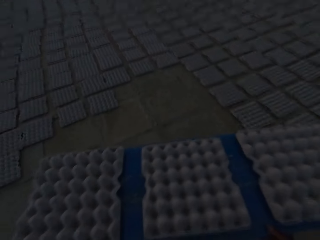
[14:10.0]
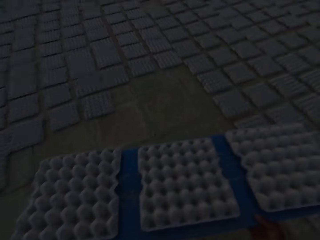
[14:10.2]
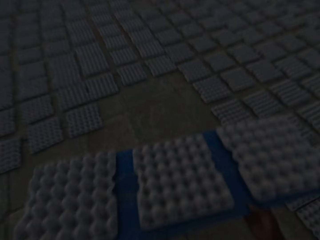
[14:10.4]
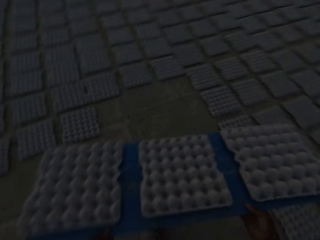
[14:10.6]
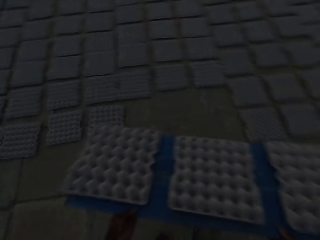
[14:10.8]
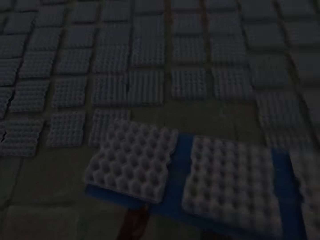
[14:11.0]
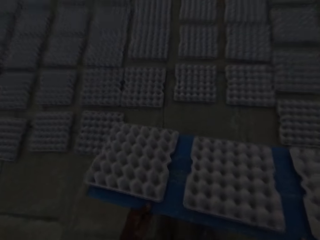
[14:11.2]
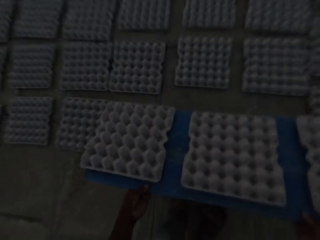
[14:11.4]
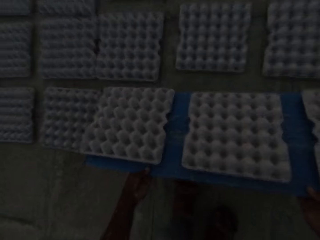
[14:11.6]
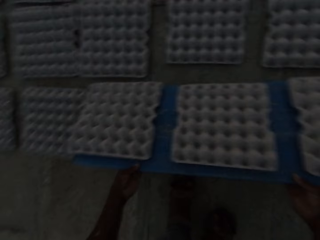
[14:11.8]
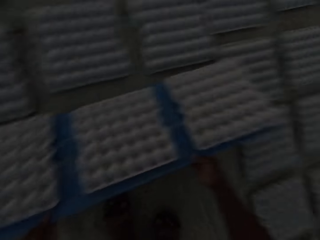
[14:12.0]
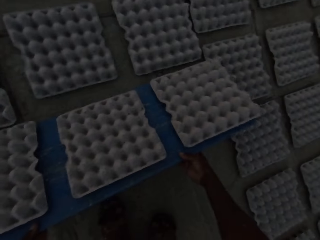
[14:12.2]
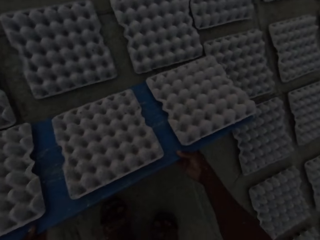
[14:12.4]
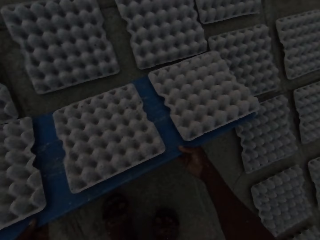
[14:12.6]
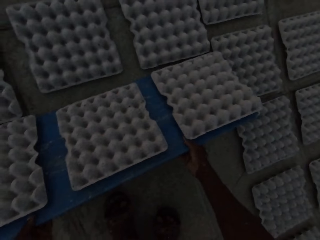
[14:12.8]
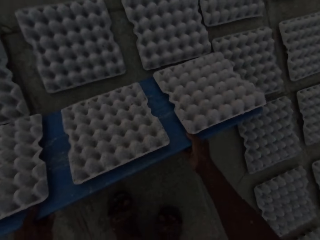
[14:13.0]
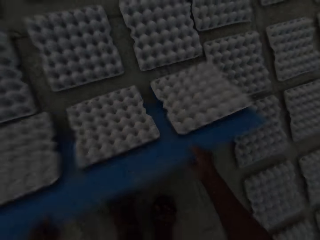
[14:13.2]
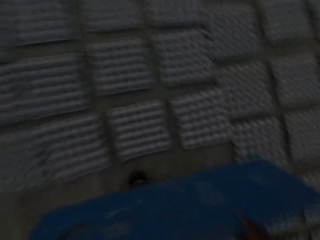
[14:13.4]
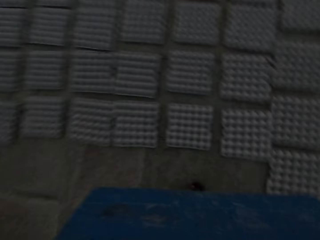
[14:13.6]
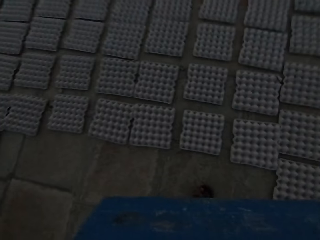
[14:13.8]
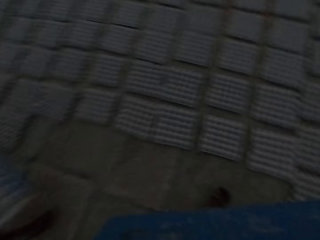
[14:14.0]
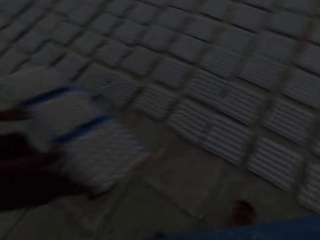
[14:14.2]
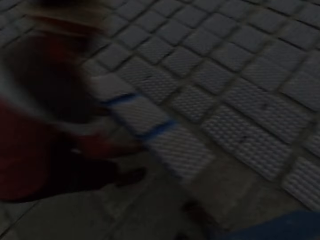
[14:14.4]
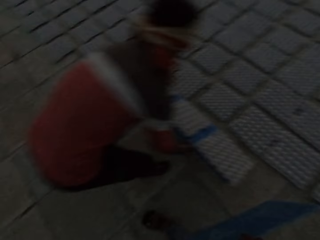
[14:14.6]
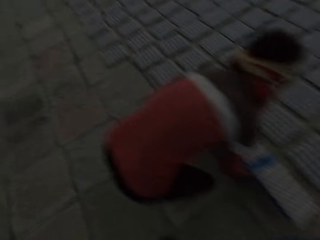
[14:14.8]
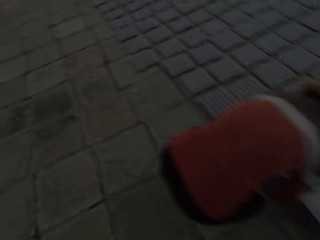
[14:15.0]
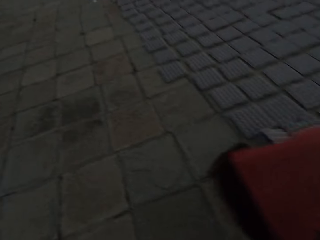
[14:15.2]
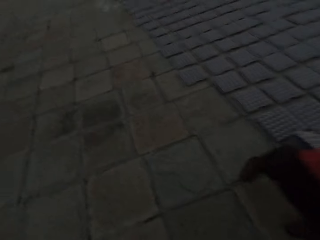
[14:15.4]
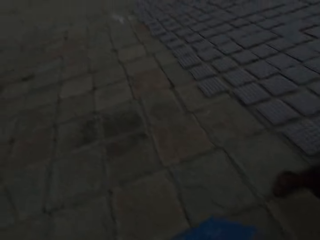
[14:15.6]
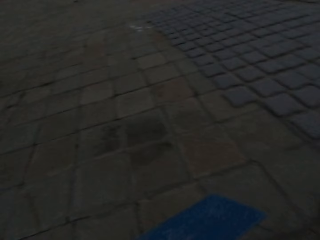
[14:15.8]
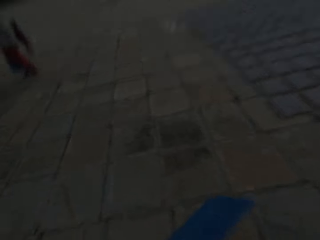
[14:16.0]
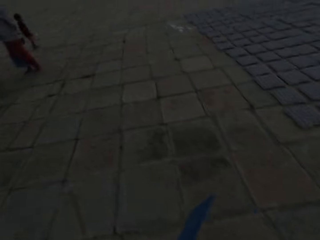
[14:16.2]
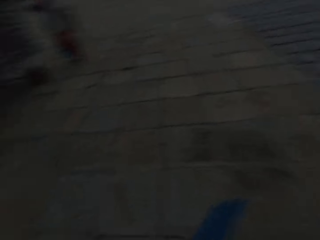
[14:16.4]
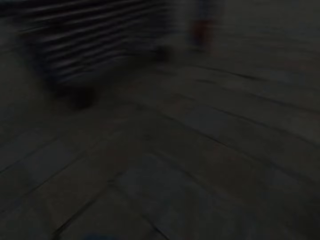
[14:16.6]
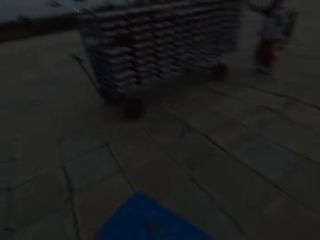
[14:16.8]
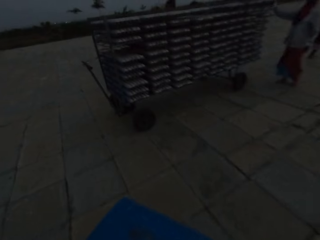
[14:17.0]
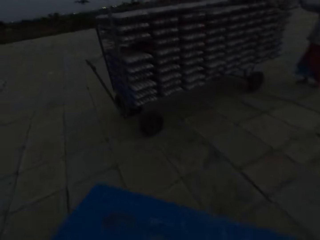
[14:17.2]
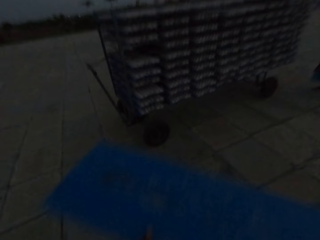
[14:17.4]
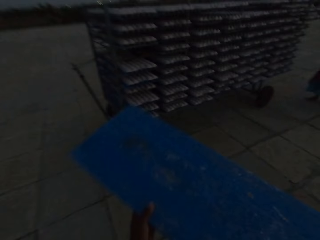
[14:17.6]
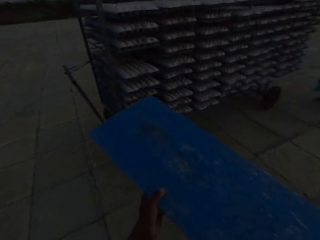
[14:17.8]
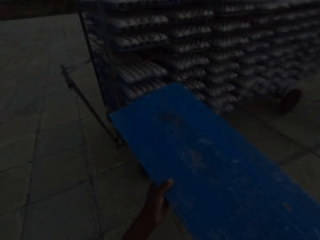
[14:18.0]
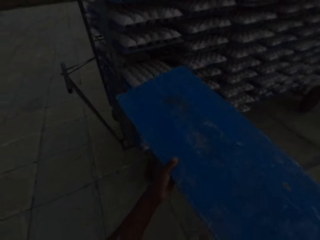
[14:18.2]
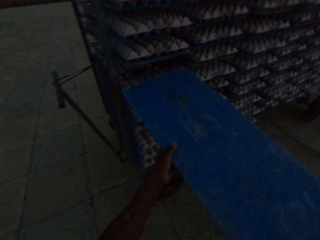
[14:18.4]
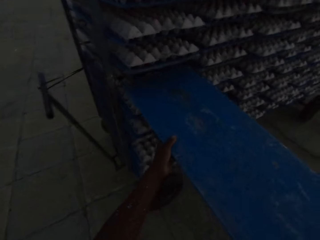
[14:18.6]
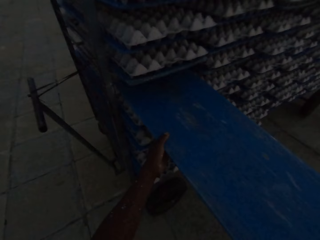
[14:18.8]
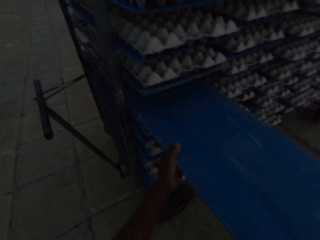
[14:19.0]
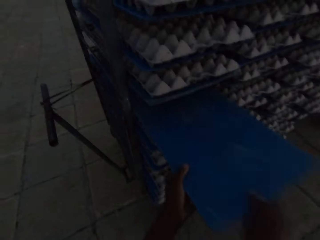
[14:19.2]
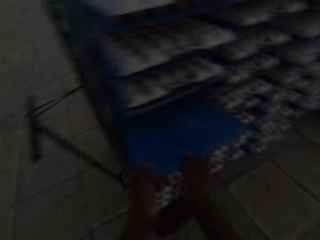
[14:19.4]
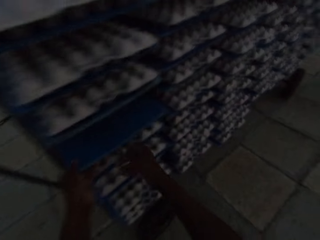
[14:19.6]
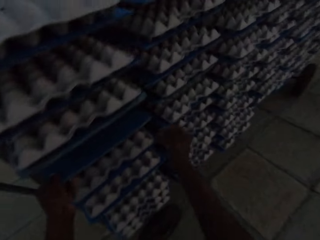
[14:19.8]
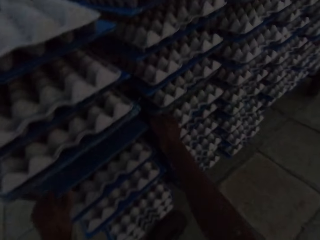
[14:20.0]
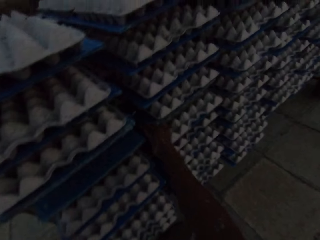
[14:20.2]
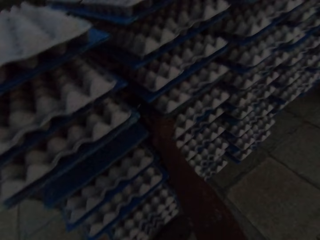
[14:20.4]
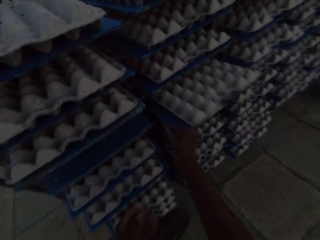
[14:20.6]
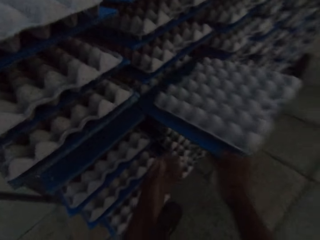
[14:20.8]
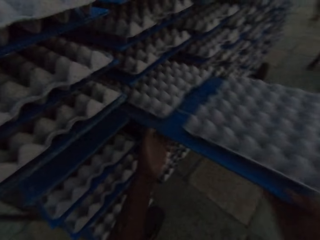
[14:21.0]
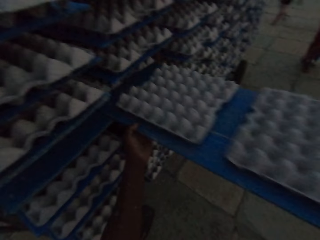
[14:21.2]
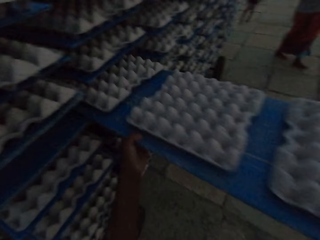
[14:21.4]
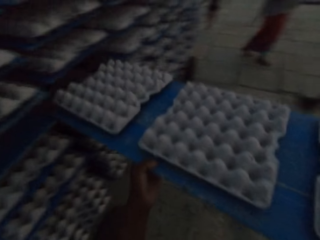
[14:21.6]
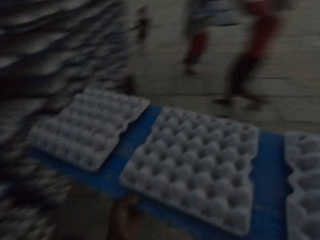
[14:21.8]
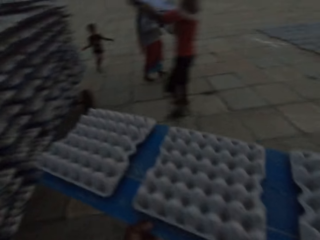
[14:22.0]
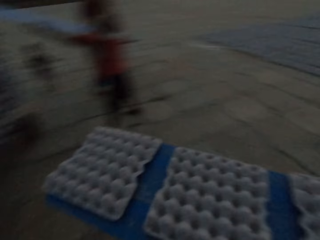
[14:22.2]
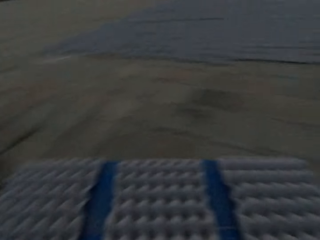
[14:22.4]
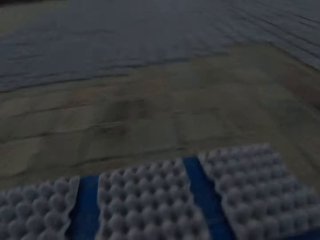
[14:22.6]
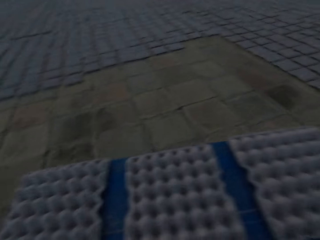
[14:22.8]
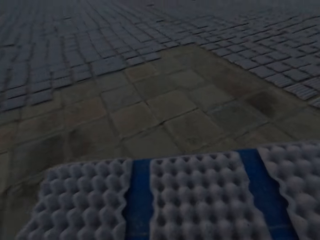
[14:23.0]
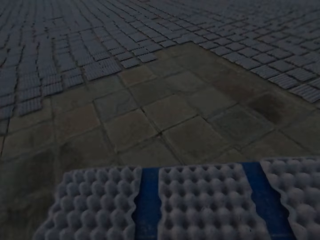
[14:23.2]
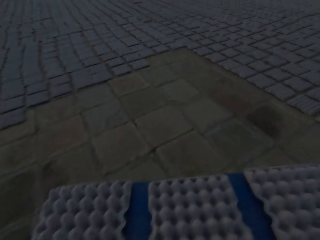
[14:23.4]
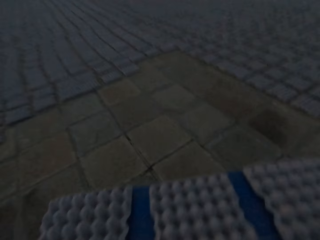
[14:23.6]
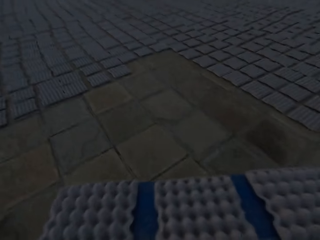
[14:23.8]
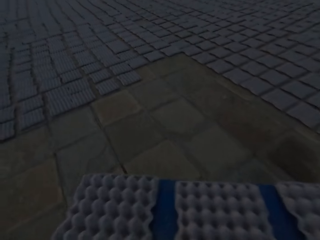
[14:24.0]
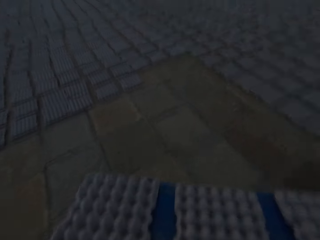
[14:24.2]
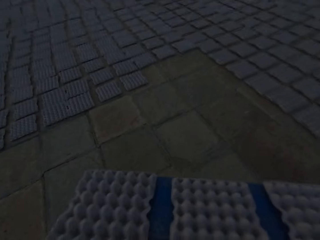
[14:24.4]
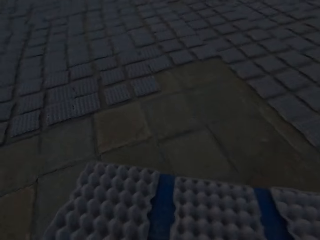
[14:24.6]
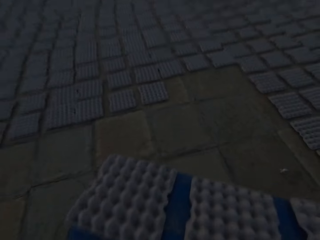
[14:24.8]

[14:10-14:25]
The camera wearer puts some egg trays on the floor with the plastic sheet in both hands. He pulls the board and walks towards the stand with the board. The man puts a plastic rack on the floor with both hands. The camera wearer interacts with the man. A woman touches the rack on the trolley with her right hand. The camera wearer puts the plastic sheet on the rack on the trolley with both hands. He puts the board in the stand. He pulls a plastic sheet from the rack on the trolley with his right hand. He takes the board with the crates from the stand. He holds the plastic sheet with both hands. A boy interacts with the woman. The camera wearer walks with the board of crates.

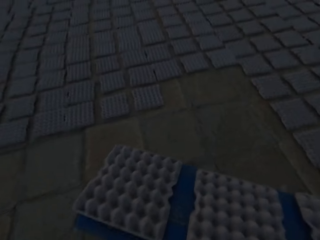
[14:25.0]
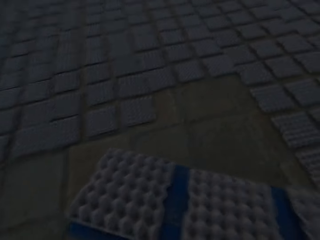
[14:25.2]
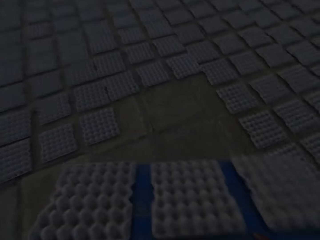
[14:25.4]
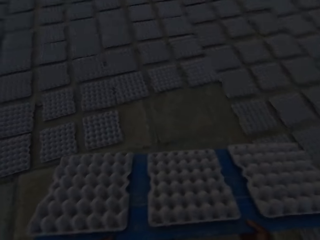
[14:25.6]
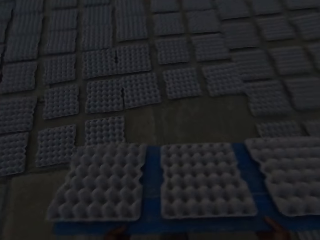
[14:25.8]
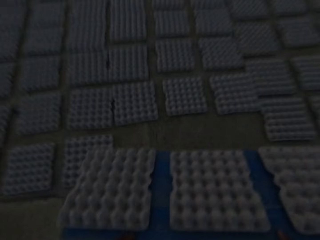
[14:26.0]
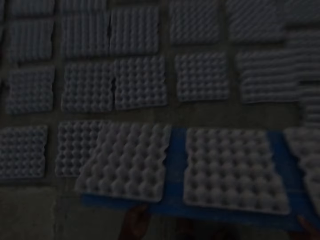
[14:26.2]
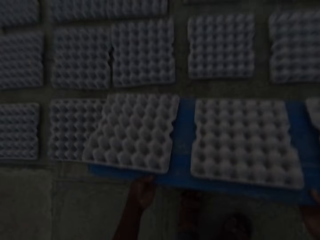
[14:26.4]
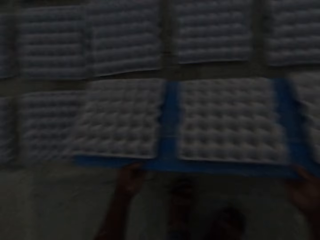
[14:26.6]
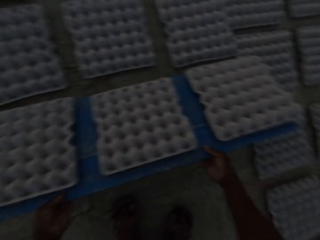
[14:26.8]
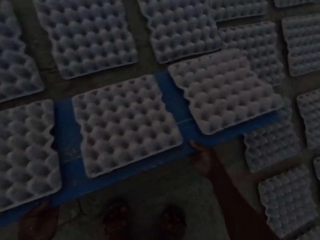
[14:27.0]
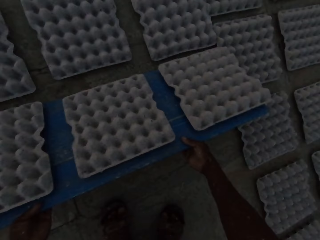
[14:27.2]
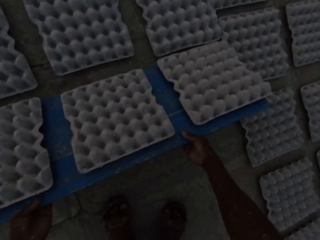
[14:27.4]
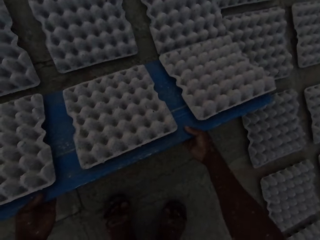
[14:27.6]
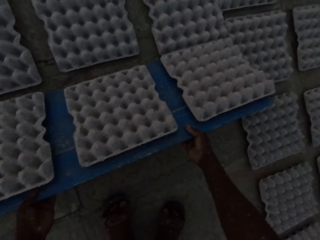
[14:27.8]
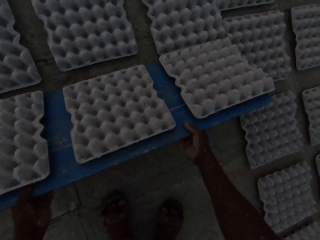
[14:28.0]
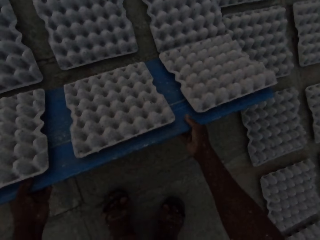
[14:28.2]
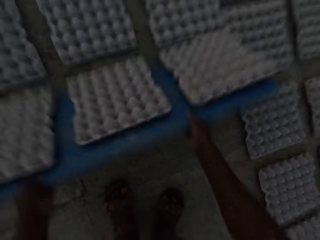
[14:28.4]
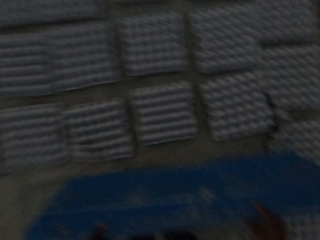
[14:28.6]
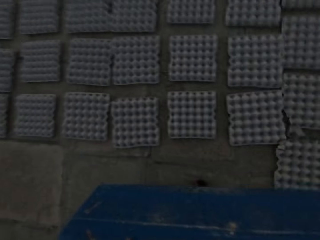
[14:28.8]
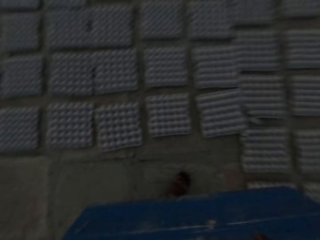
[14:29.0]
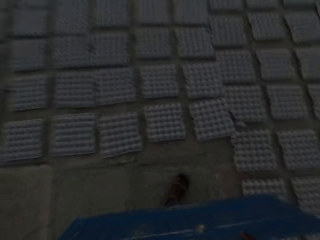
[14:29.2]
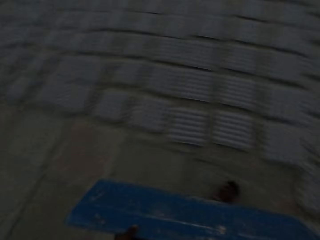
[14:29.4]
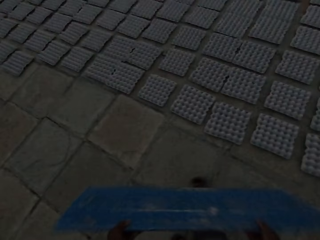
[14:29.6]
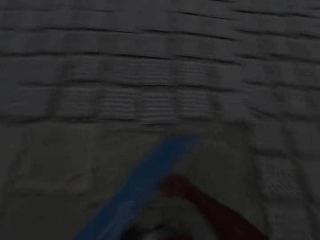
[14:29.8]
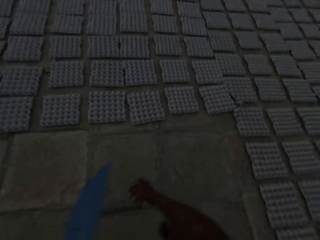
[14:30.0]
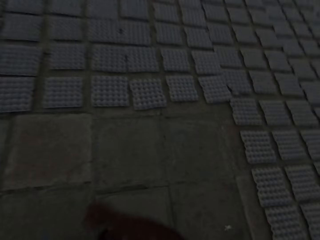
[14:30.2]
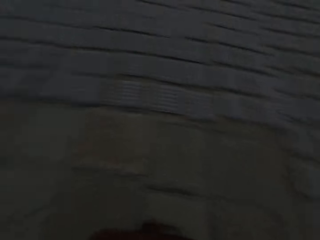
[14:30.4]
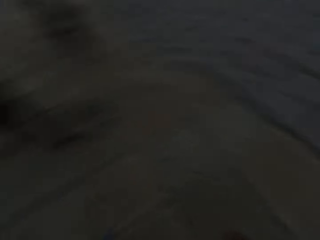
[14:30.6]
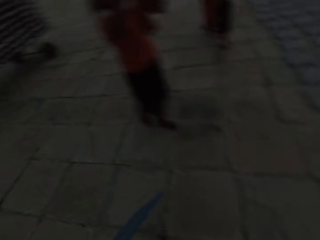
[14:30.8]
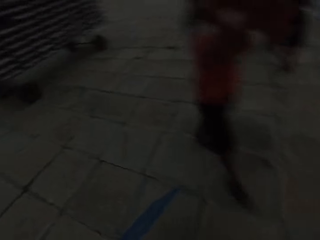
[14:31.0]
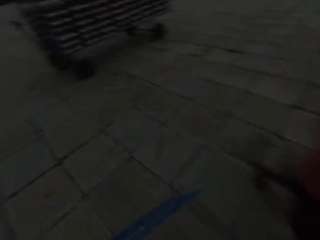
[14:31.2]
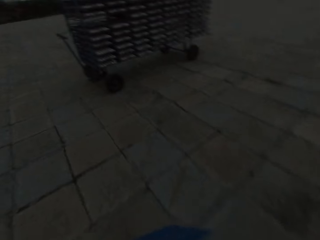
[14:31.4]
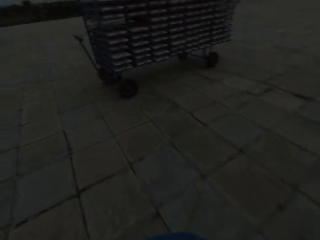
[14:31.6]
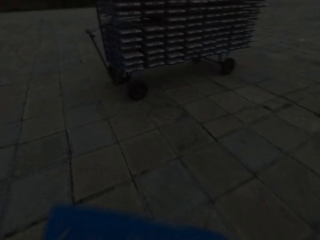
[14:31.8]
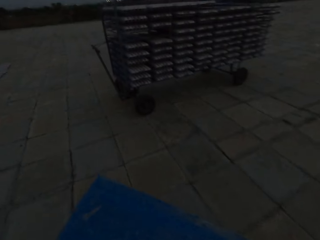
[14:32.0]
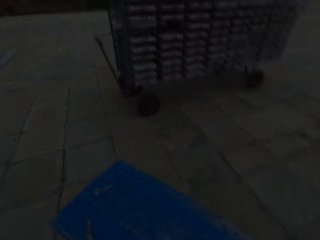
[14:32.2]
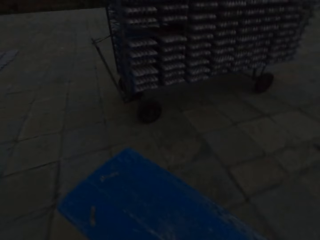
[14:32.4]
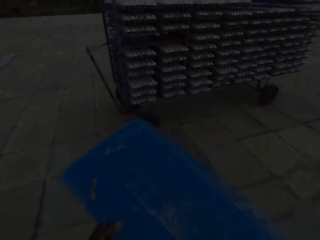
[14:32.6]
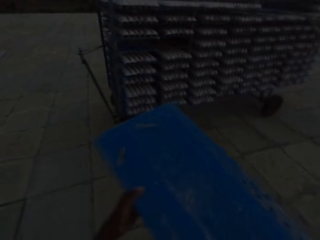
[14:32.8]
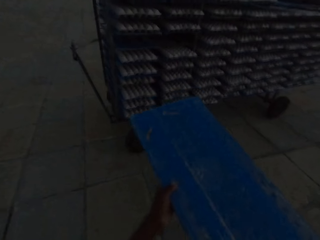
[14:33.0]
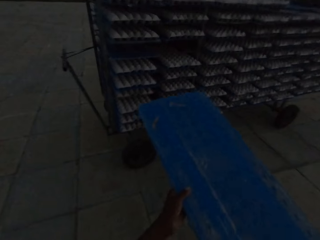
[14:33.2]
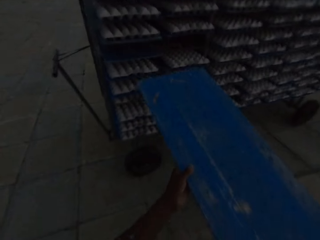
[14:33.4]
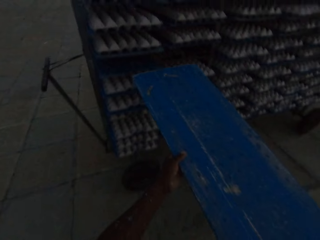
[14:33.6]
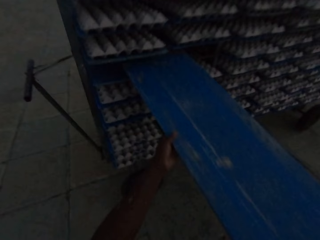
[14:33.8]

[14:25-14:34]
The camera wearer puts some egg trays on the floor with the plastic sheet in both hands. They pull the board and walk towards the stand with the board.
